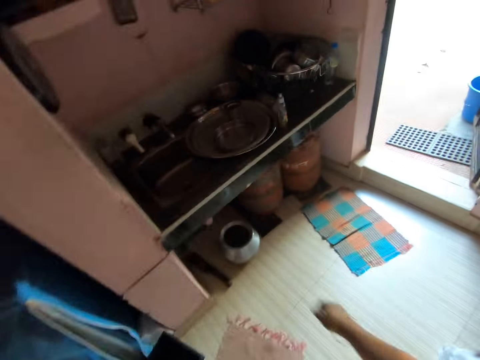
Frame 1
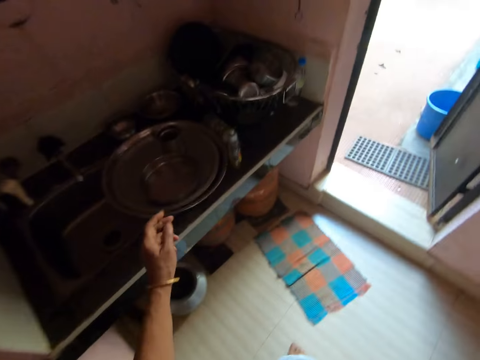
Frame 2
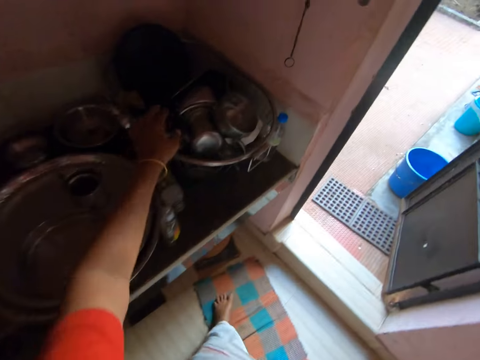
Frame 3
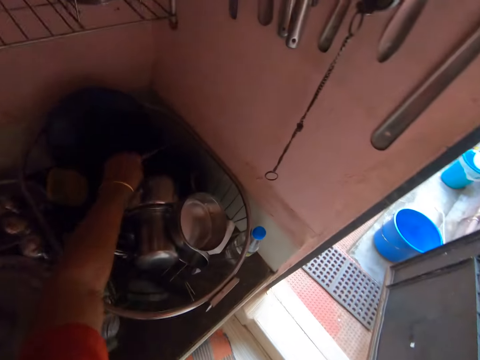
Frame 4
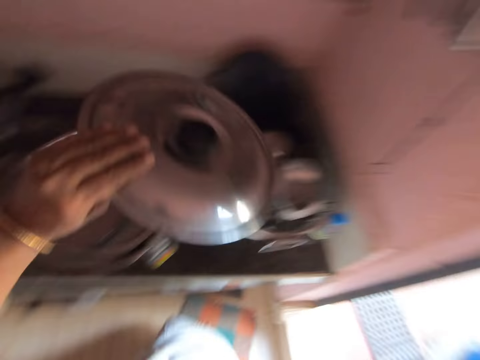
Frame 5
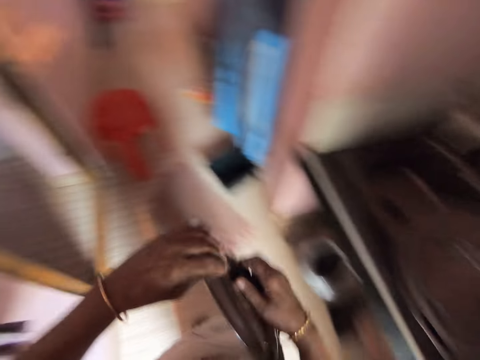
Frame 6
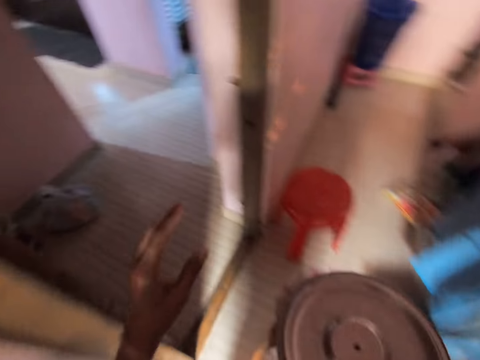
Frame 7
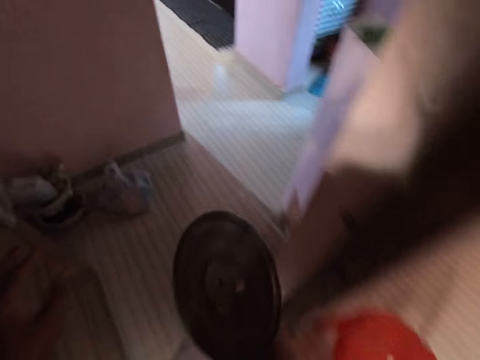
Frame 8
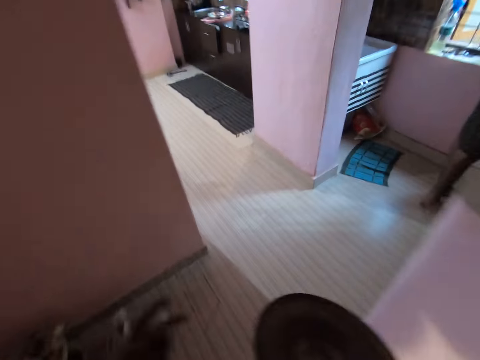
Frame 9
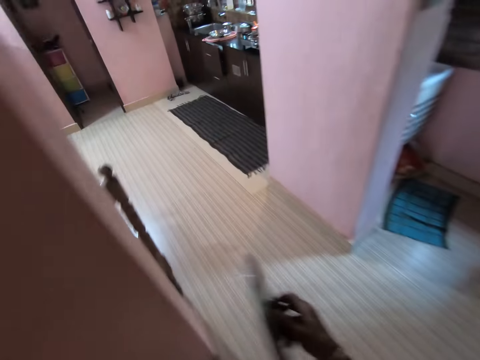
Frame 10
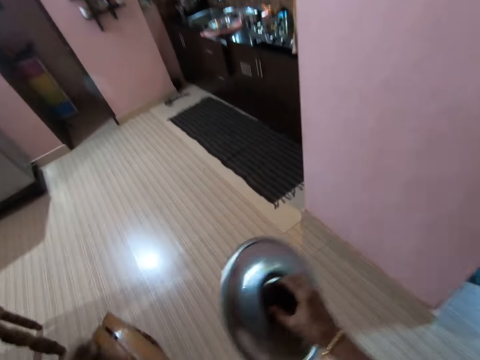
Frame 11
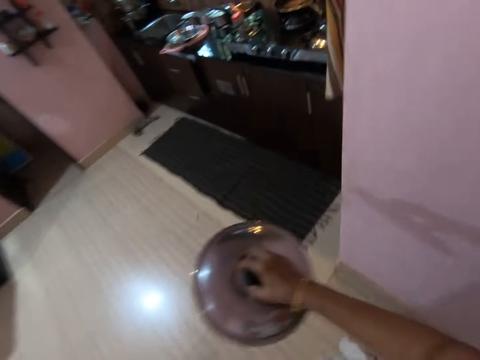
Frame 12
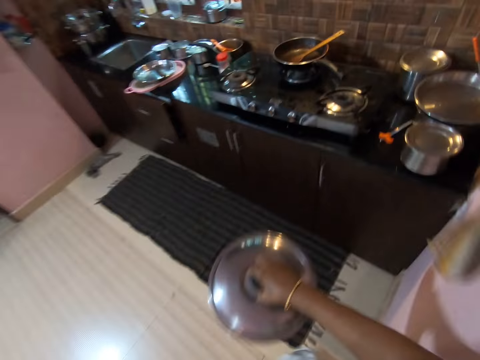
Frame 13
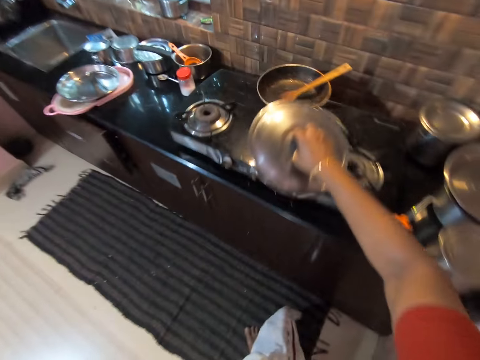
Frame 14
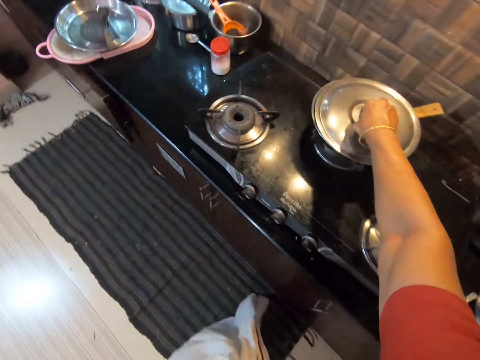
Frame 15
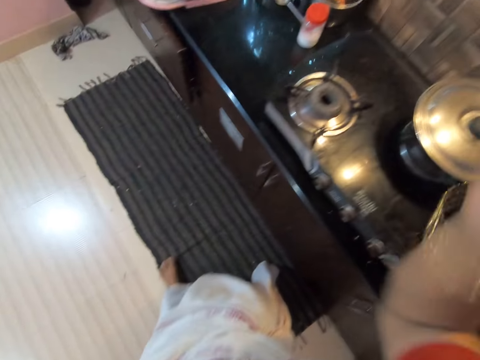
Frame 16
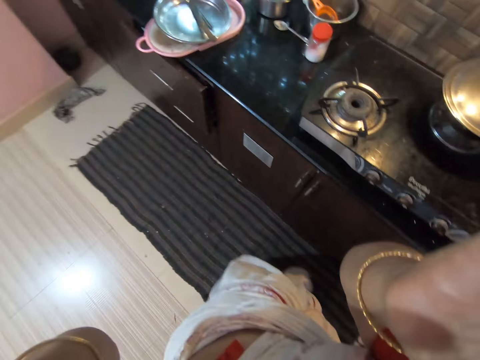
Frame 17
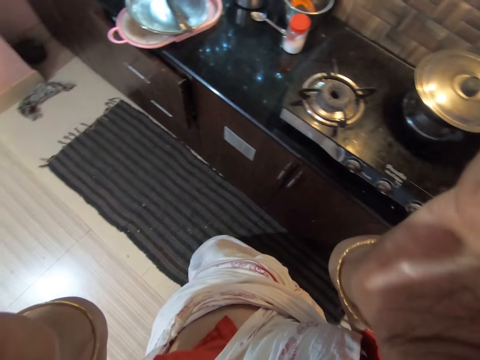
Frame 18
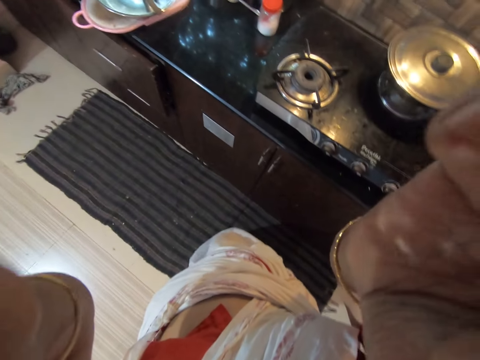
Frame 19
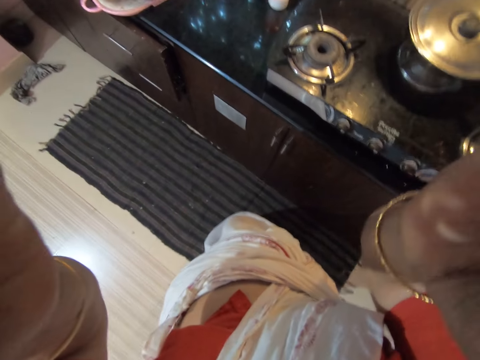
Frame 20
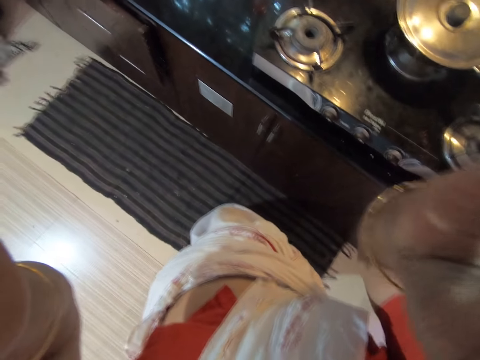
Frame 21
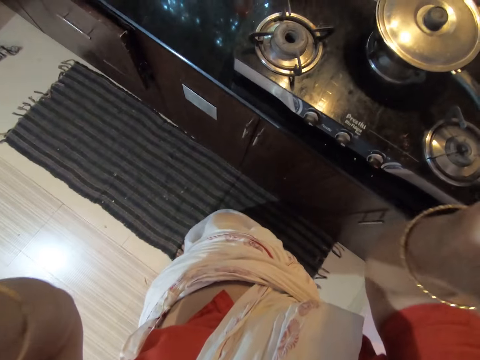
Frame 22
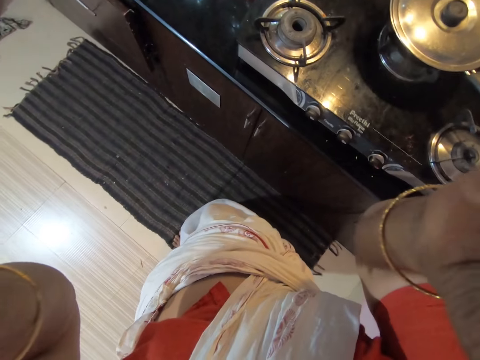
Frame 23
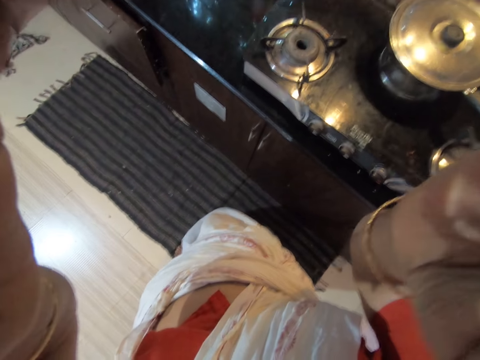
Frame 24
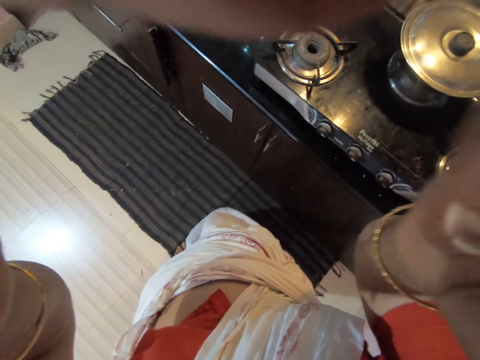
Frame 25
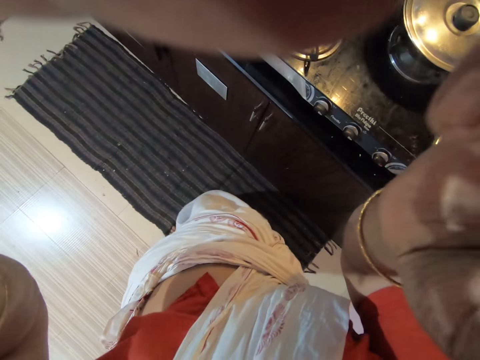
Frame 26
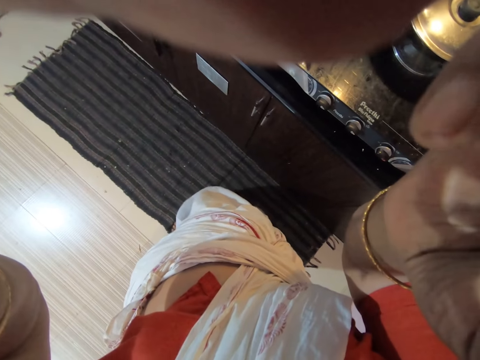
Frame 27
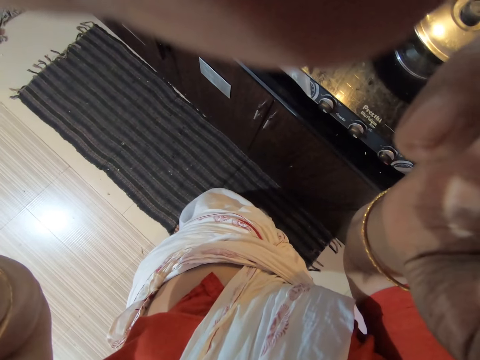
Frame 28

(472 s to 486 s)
The camera wearer picks up the lid. They turn around. They walk across the kitchen. They cover the steel bowl or frying pan with the lid. They adjust the camera.
